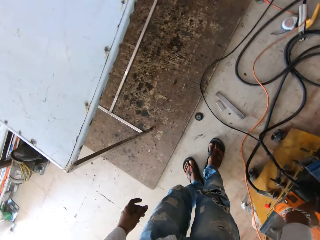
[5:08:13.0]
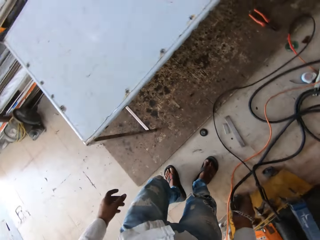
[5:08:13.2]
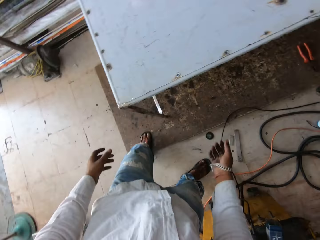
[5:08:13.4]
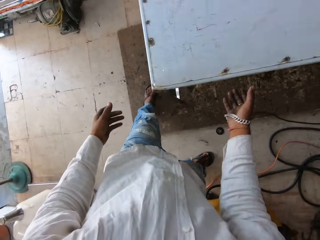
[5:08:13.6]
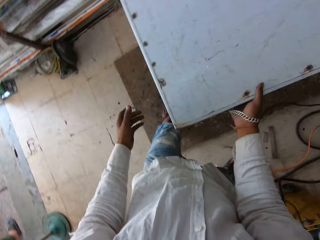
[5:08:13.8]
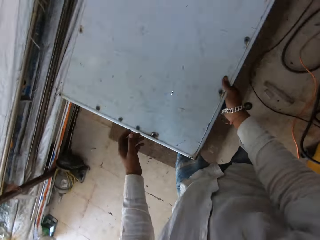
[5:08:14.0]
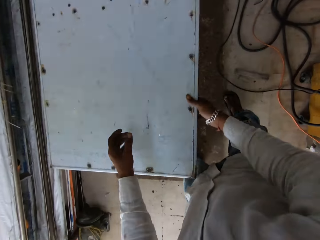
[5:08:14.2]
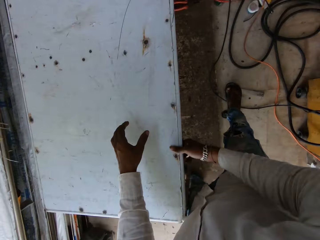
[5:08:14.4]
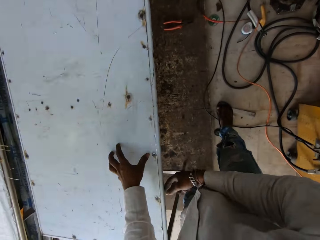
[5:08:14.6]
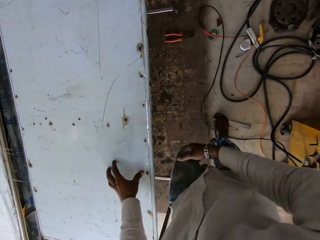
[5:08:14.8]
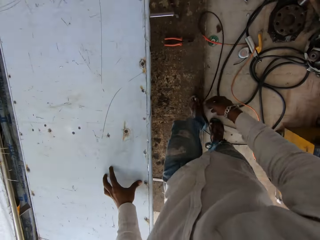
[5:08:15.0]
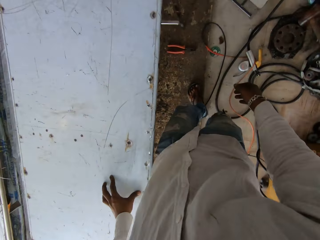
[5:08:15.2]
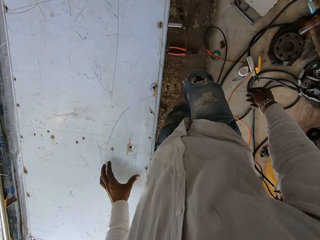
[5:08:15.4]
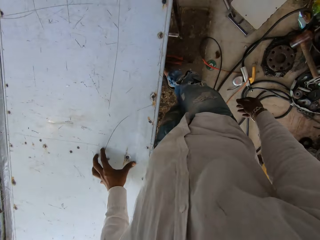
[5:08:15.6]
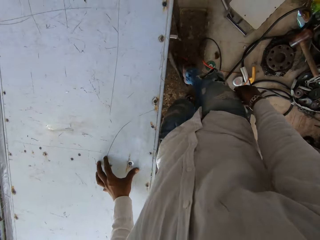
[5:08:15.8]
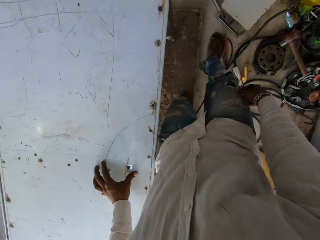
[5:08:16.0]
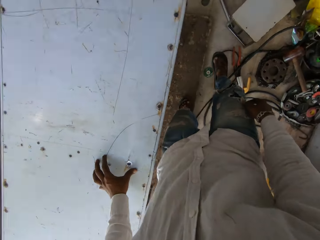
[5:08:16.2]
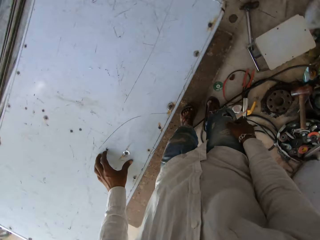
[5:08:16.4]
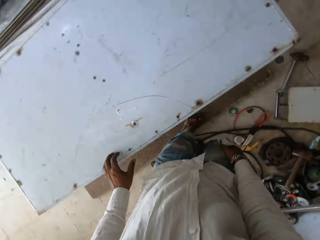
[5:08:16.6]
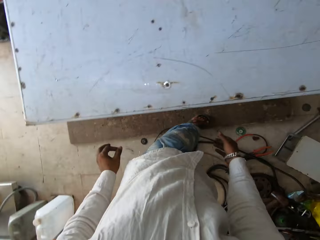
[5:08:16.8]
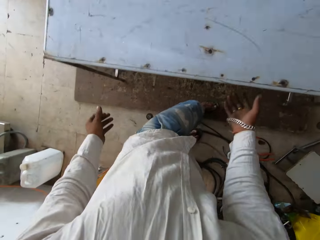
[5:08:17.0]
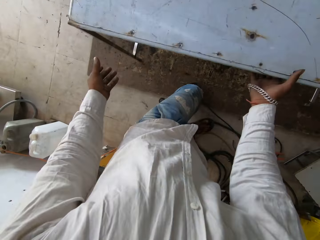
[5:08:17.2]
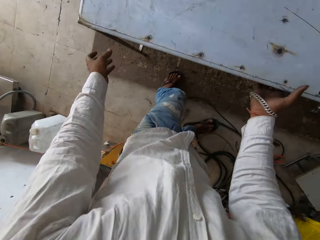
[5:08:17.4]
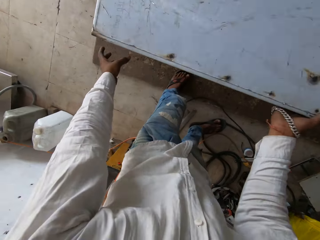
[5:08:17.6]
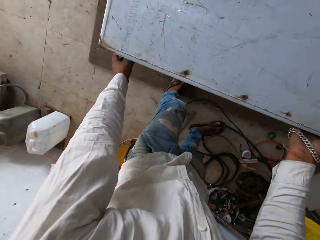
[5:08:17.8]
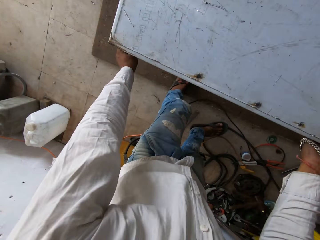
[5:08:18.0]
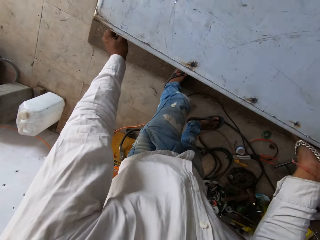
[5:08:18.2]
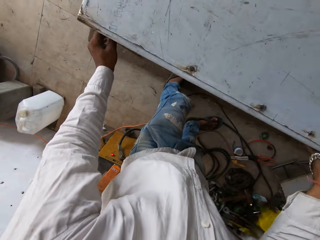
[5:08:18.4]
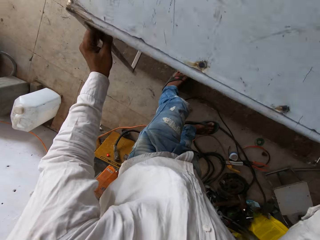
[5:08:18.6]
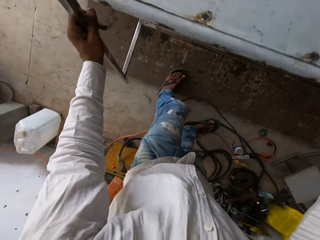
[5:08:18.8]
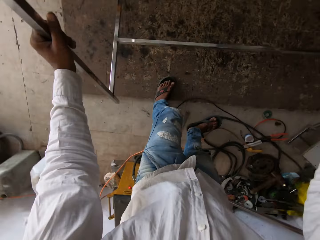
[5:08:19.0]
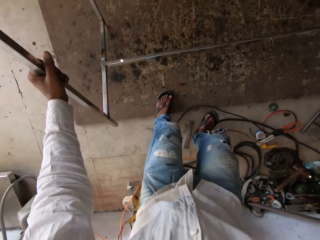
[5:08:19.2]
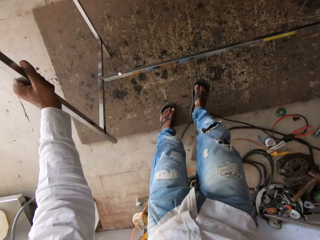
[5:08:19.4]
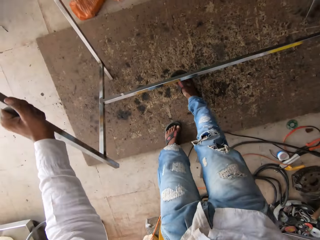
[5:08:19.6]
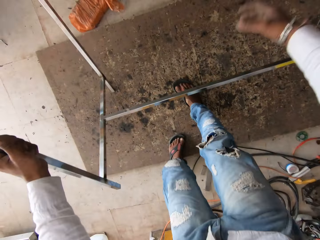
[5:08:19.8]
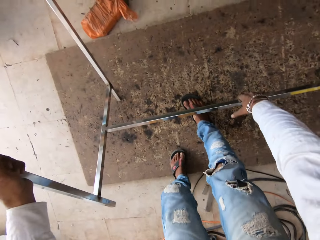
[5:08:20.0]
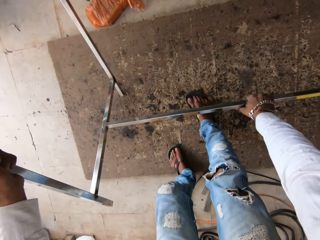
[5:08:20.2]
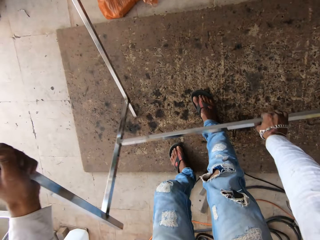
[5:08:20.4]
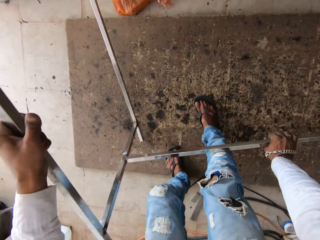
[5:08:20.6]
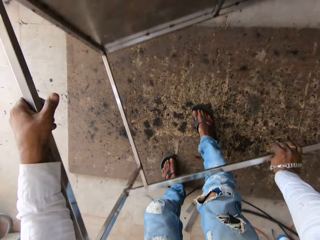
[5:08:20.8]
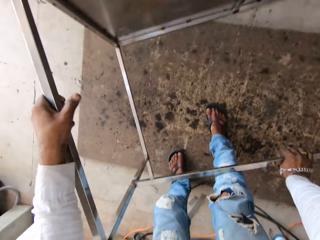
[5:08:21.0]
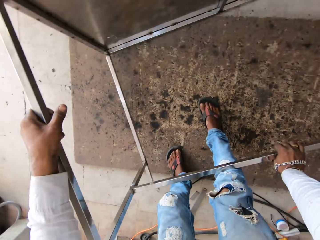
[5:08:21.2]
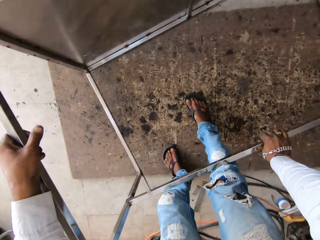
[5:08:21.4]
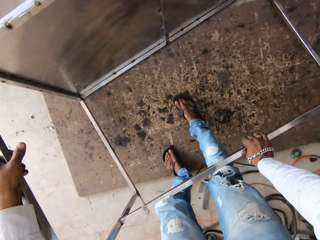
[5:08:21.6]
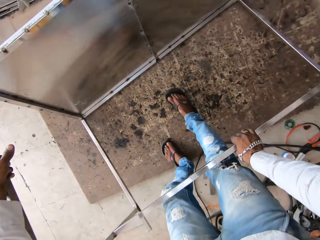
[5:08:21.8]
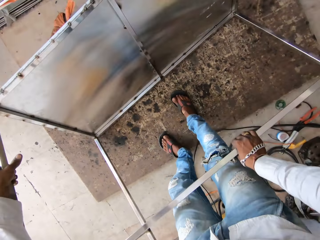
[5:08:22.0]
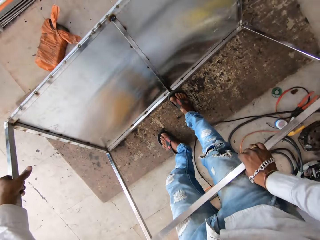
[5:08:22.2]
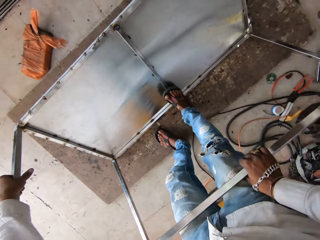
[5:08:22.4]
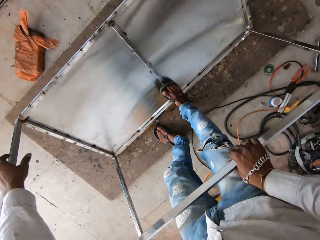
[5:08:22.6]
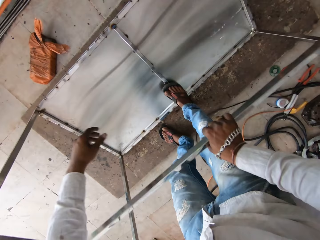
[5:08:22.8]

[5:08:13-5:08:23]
The camera wearer puts the sander machine down. They look around, touch the steel table, walk in the workshop, and look around. They move the pliers on the floor with the leg. They look around and touch the steel table. They lift the table. They turn the steel table upside down.

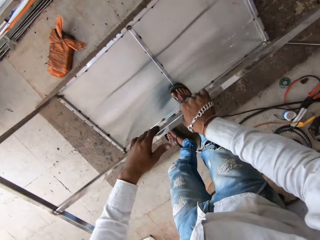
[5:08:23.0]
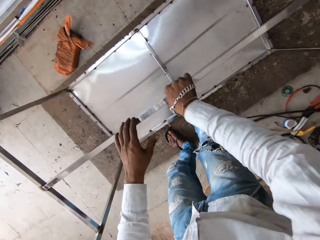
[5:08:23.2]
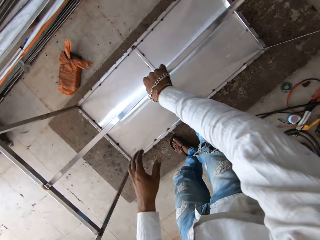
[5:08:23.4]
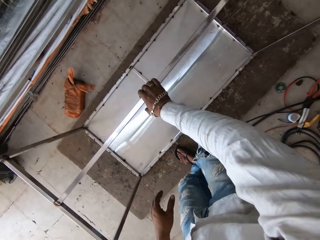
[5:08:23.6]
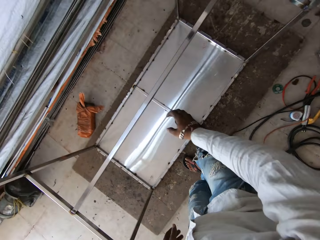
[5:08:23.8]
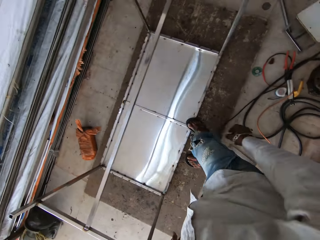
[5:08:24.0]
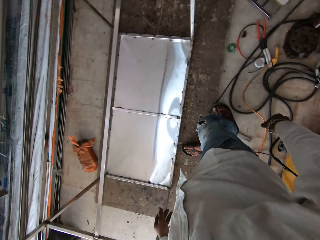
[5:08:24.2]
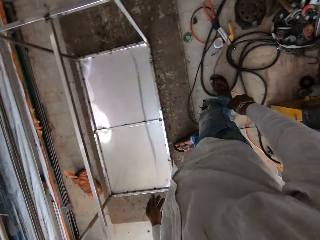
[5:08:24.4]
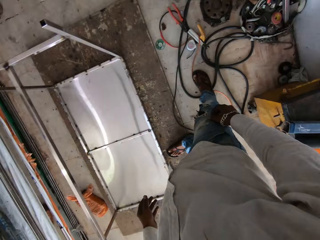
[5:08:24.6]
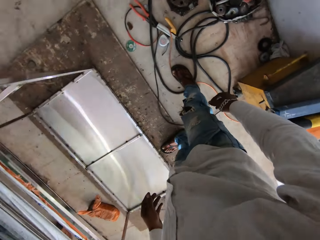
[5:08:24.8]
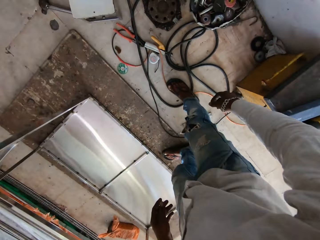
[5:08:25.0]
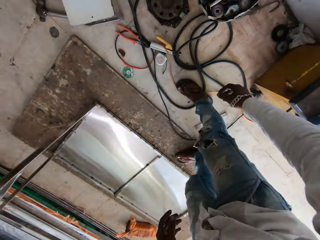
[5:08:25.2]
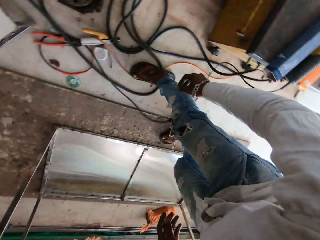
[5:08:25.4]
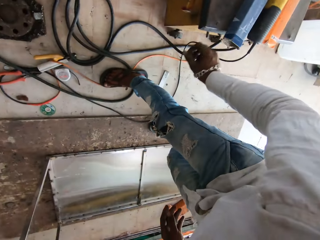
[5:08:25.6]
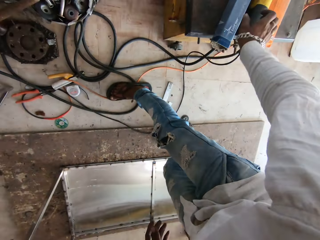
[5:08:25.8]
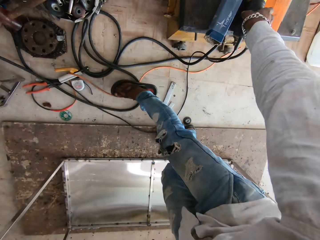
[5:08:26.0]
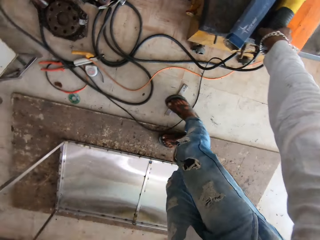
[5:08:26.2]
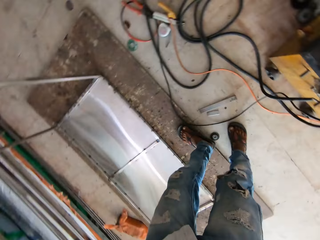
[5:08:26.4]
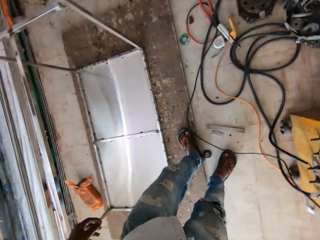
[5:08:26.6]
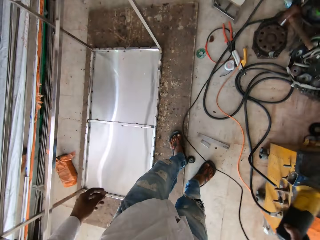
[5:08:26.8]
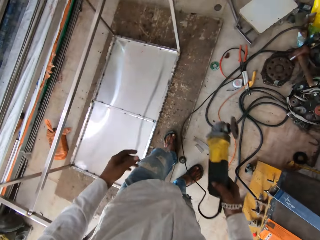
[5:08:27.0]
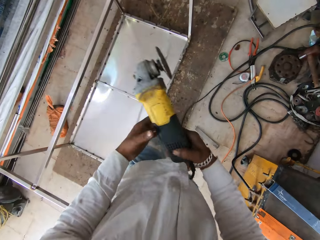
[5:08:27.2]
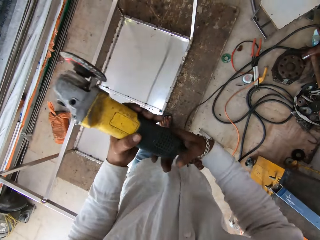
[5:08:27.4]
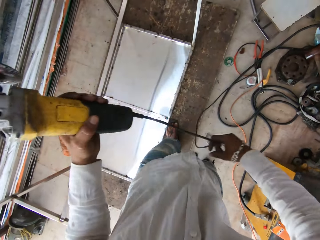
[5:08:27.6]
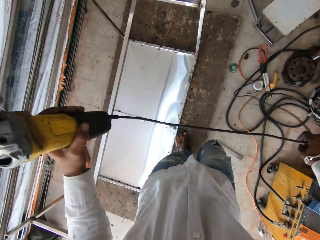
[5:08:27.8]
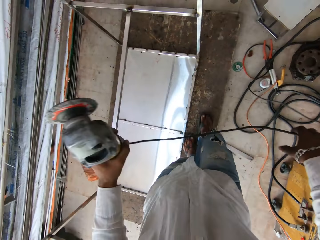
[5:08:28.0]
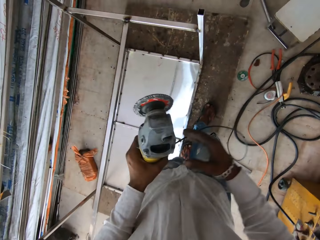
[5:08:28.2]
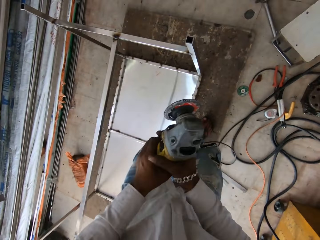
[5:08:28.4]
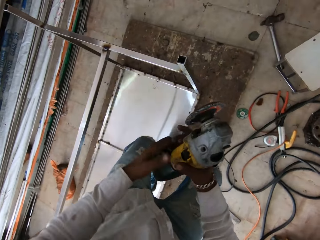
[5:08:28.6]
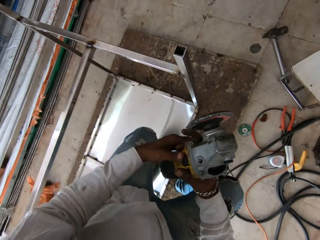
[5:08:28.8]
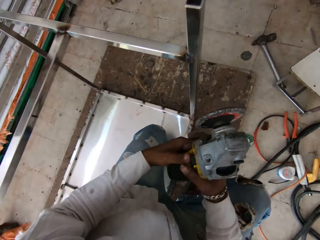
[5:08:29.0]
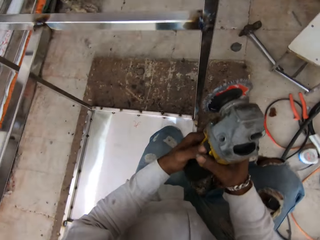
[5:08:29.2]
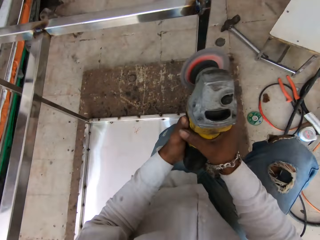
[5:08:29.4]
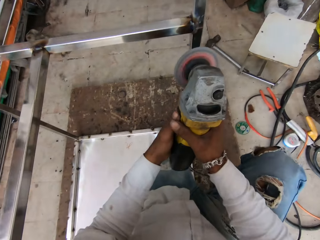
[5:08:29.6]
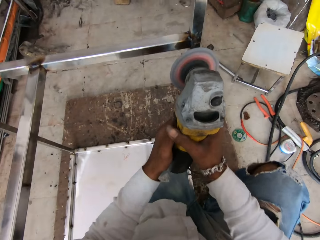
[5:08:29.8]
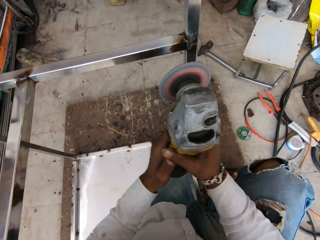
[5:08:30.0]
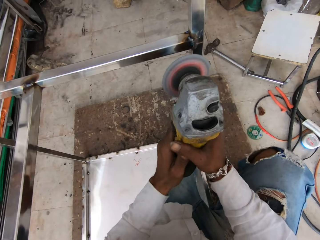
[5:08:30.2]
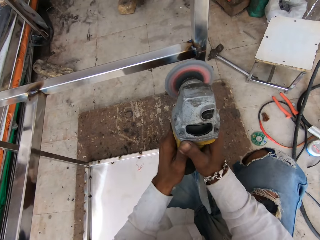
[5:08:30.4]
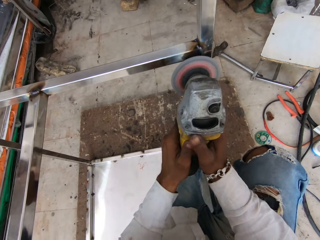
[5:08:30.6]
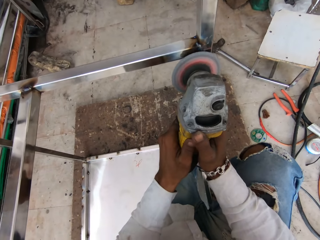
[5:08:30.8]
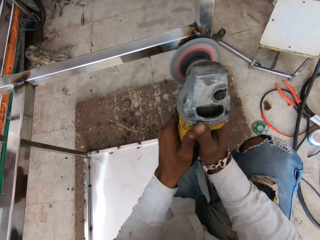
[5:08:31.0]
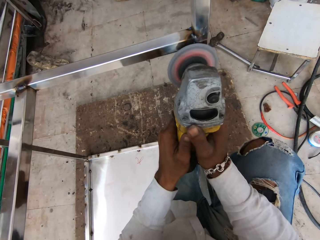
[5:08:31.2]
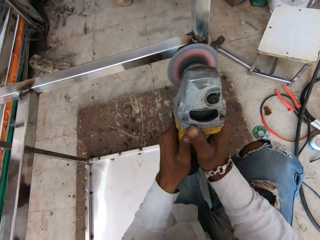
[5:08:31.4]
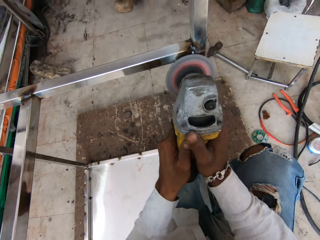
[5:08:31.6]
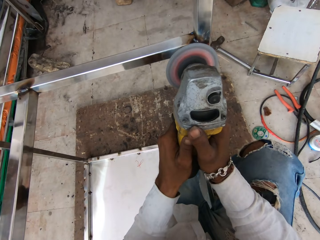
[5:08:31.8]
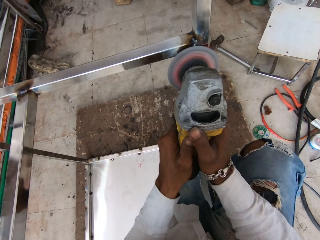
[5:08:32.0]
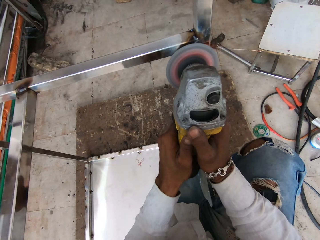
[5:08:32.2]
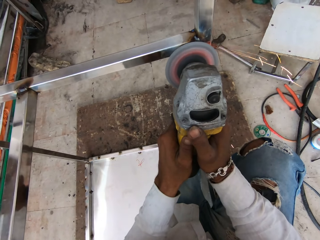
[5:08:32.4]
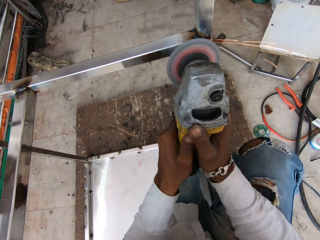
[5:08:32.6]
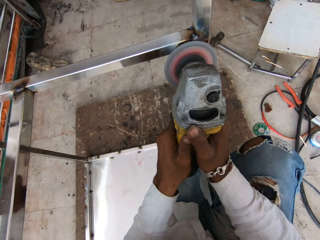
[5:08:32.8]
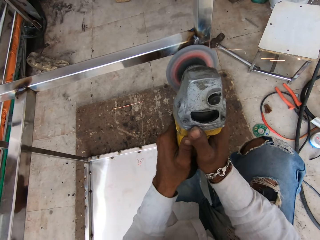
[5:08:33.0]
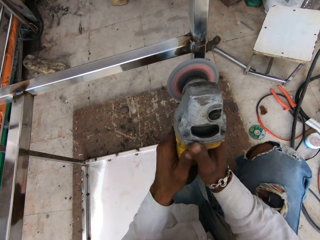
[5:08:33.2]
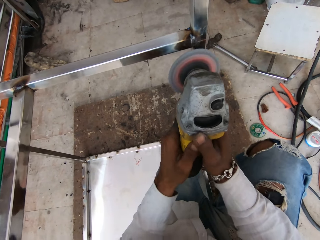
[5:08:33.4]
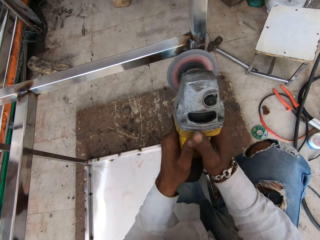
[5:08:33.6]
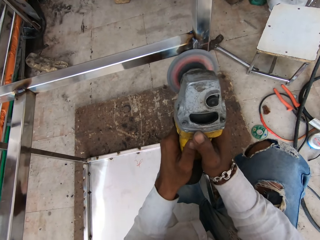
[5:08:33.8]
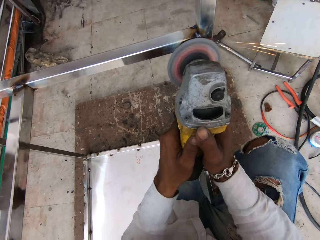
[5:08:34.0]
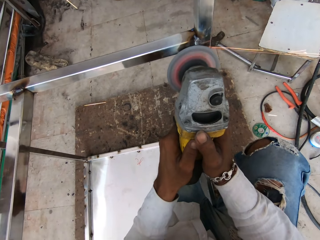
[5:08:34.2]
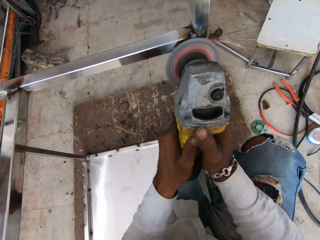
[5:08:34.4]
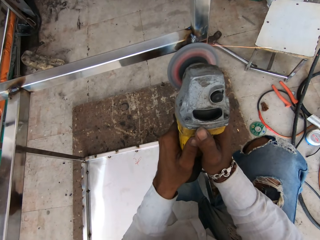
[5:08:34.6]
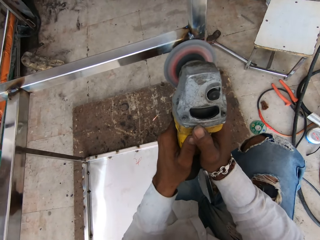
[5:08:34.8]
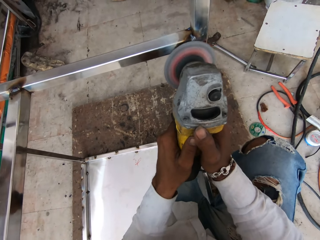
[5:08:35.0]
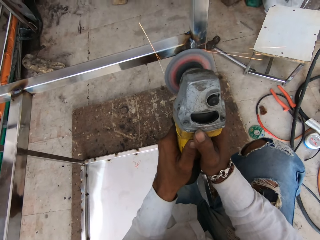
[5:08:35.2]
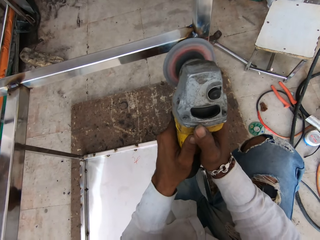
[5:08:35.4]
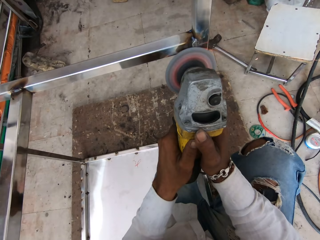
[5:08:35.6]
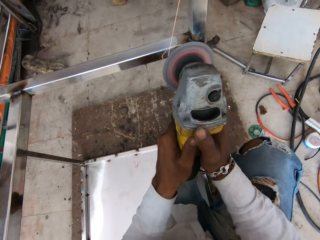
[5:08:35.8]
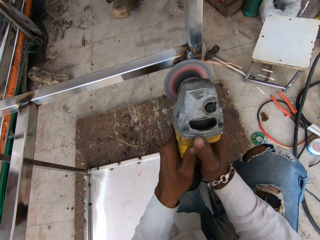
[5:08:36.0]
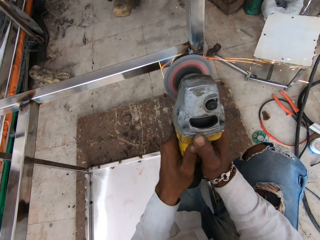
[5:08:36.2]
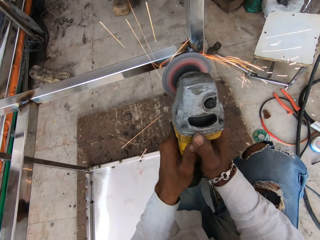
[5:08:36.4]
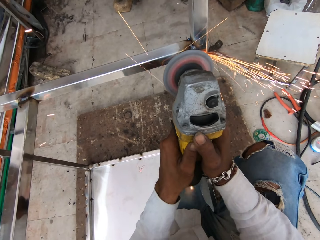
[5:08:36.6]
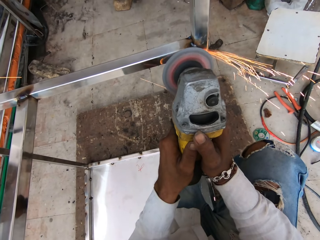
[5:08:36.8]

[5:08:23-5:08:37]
The camera wearer looks around. They touch the sander machine. They take the grinder. They look around. They hold the sander machine. They strengthen the sander machine cable. They turn on the sander machine. They smoothen the steel table with the grinder.
